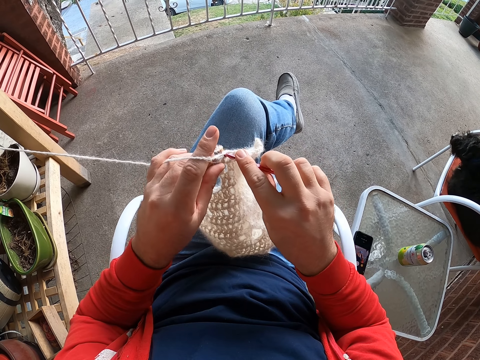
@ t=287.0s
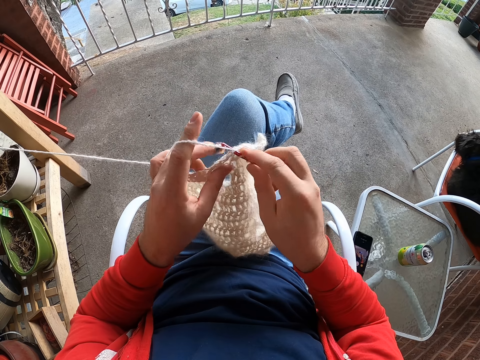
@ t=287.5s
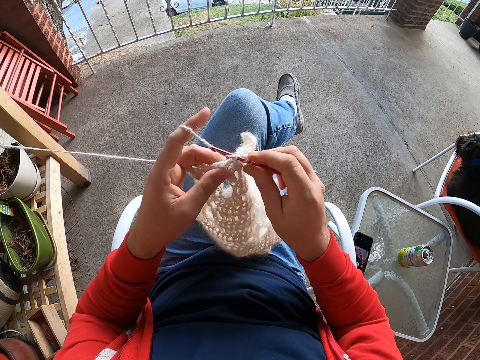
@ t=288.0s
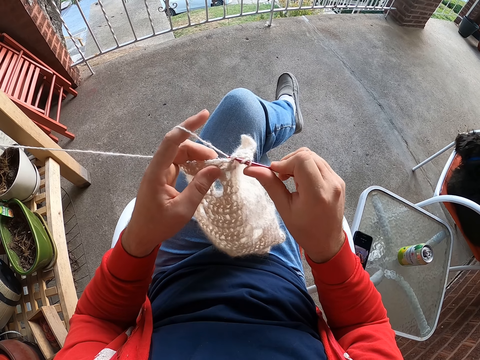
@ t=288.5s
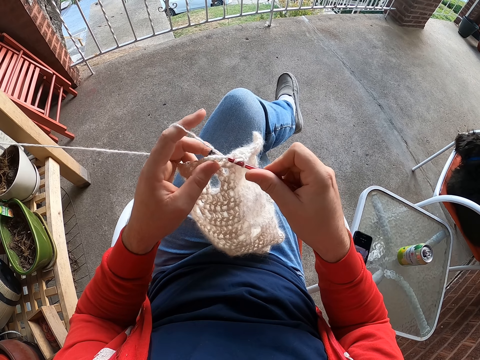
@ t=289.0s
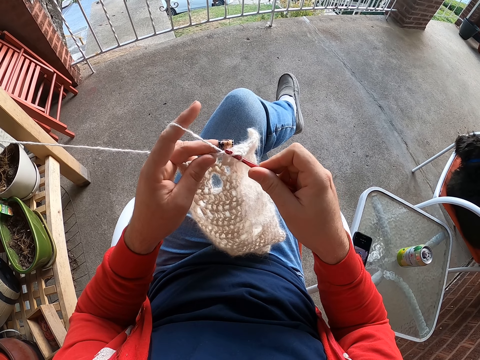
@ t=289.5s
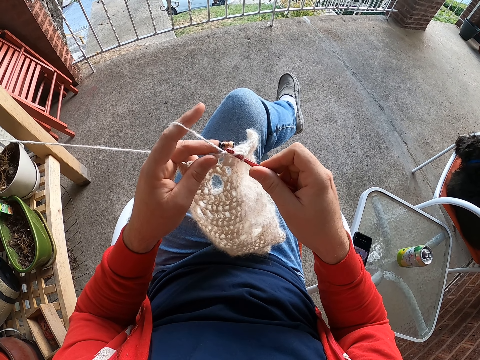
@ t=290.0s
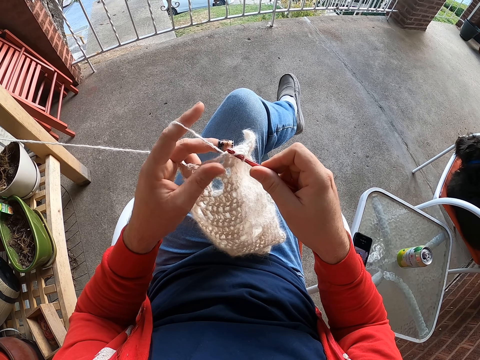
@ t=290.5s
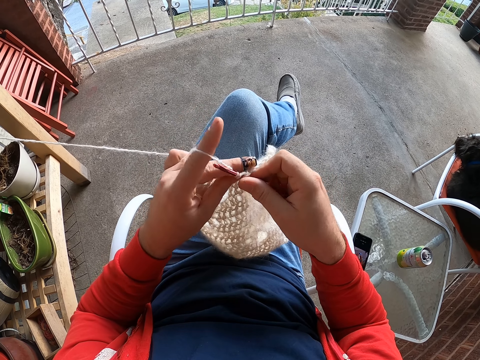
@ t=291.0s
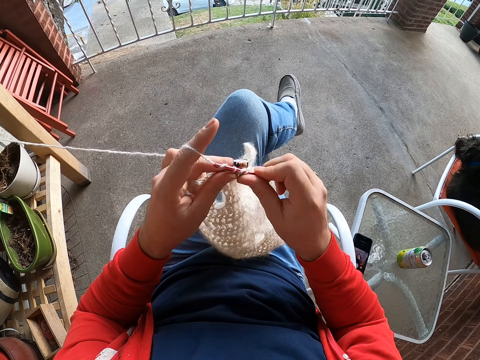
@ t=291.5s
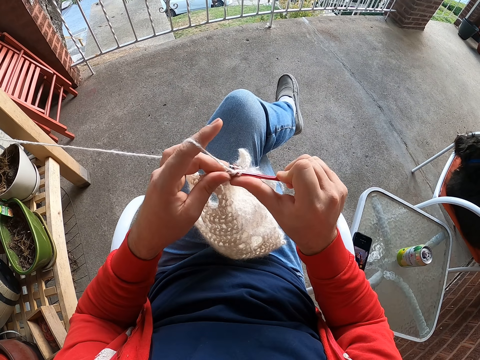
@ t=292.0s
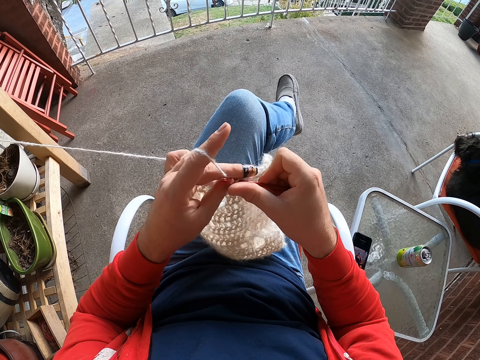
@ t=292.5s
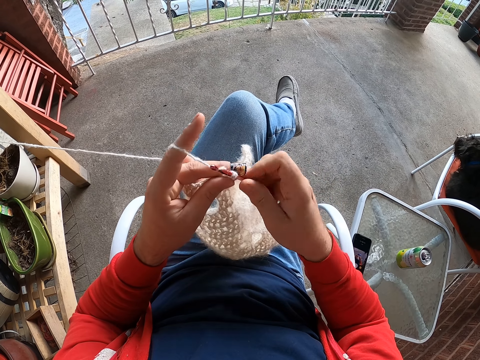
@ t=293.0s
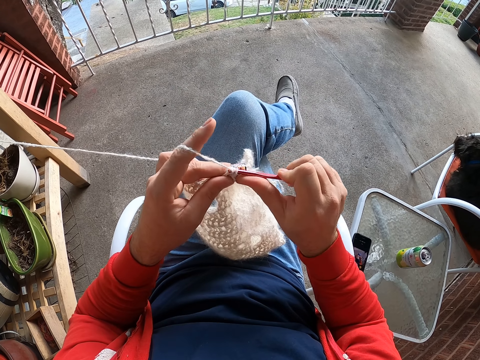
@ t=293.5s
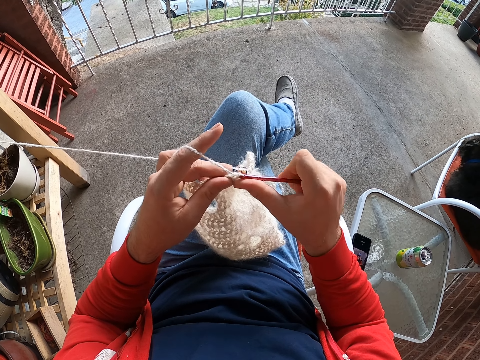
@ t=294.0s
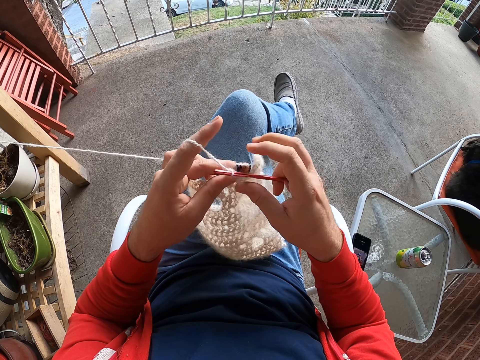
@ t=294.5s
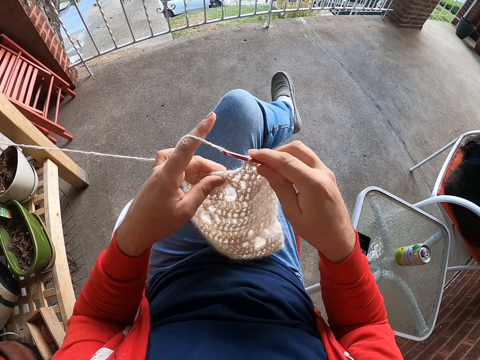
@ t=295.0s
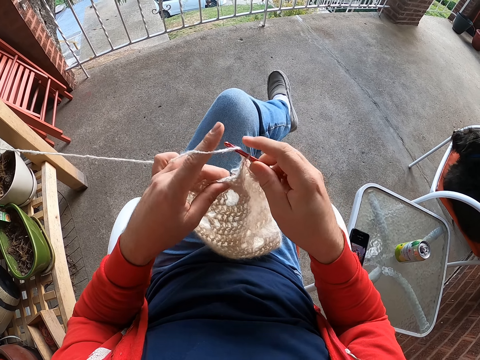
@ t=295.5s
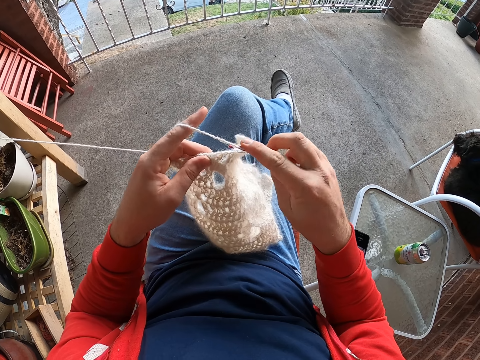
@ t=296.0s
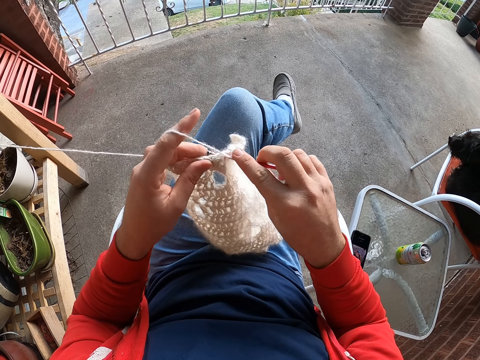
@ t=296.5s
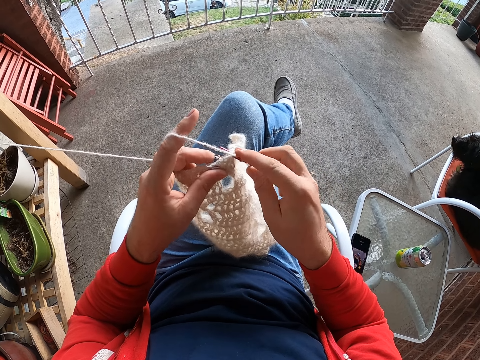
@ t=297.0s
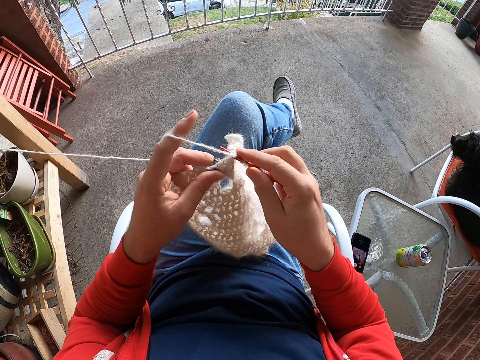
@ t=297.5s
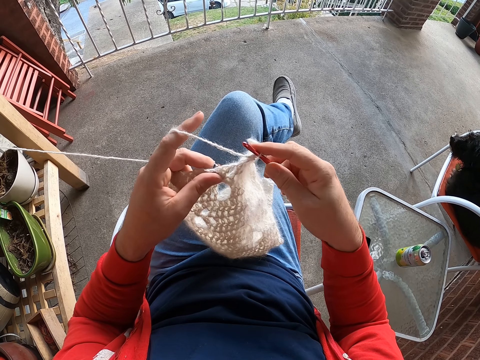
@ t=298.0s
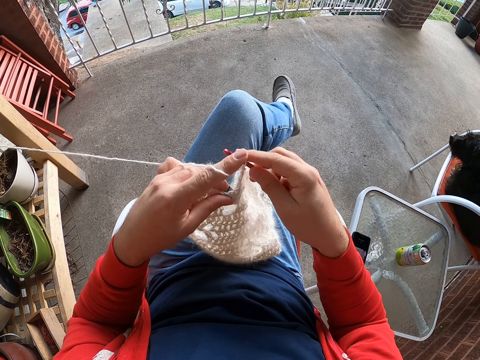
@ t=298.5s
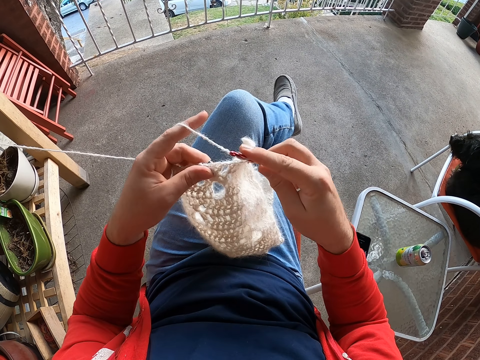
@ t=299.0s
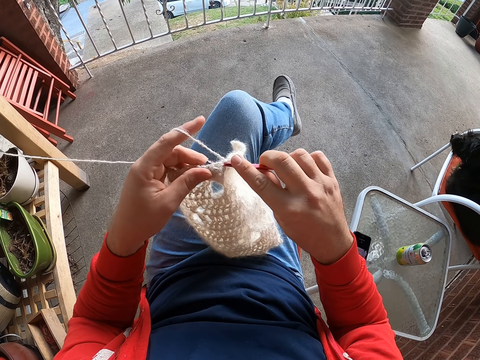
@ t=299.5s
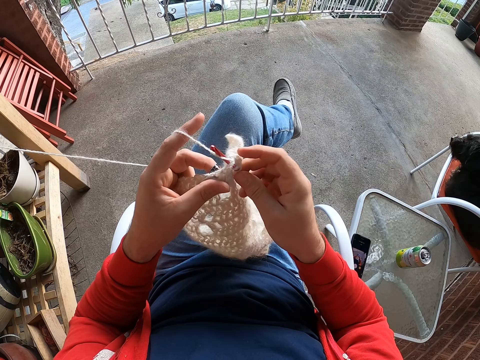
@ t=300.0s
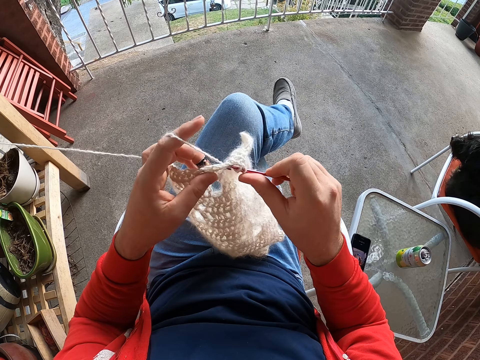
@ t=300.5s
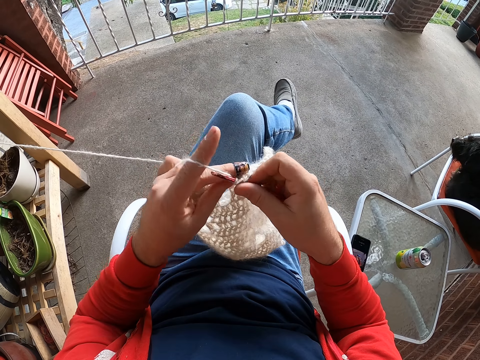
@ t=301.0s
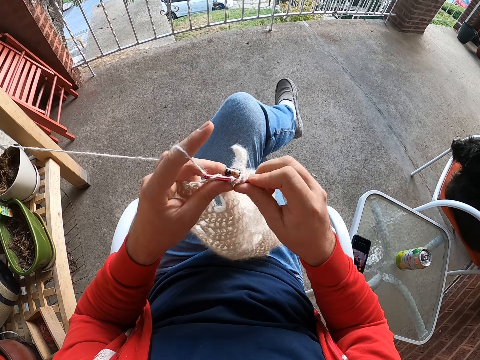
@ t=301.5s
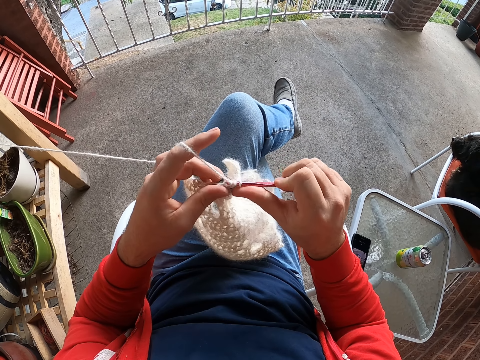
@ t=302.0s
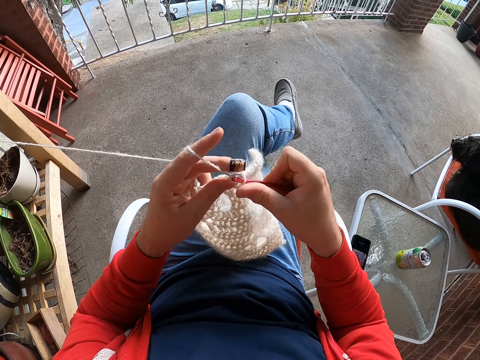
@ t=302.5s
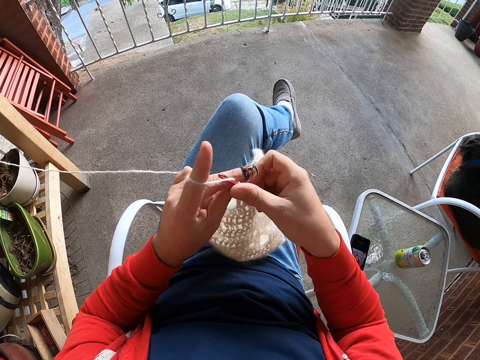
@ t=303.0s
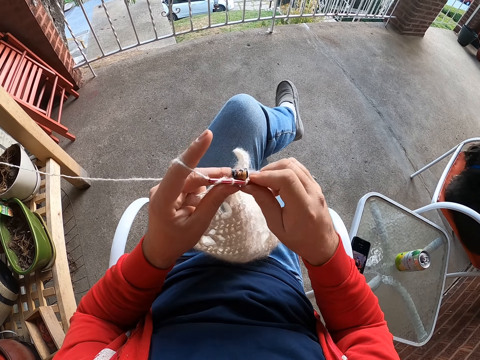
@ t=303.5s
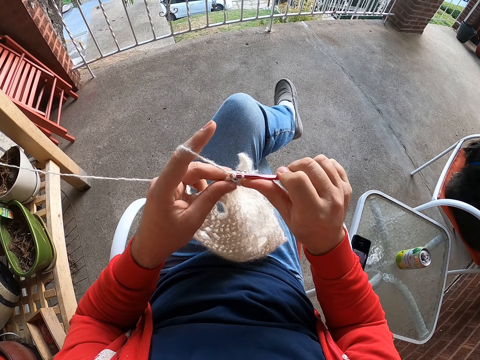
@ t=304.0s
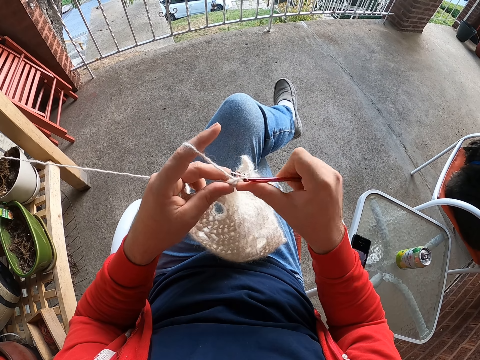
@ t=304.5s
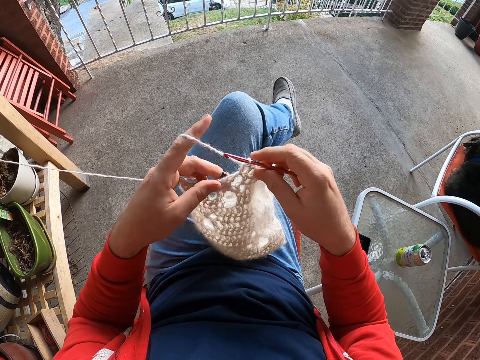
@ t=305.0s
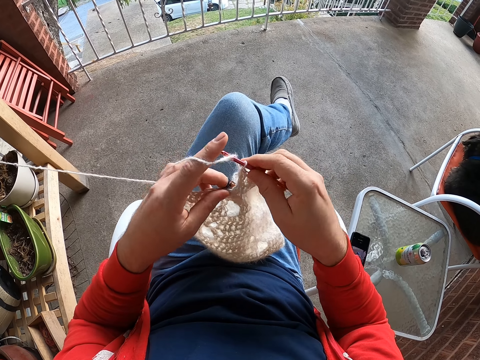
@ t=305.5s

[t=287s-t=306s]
The camera wearer rolls the thread on the crochet. They knit the fabric. They roll the thread on the crochet. They knit the fabric.

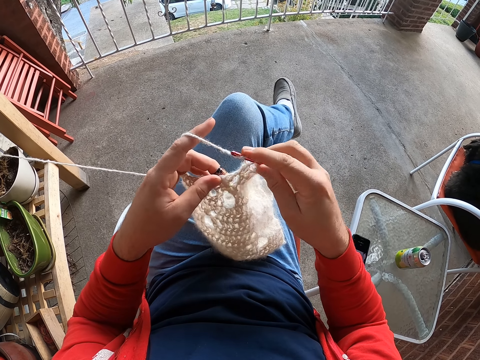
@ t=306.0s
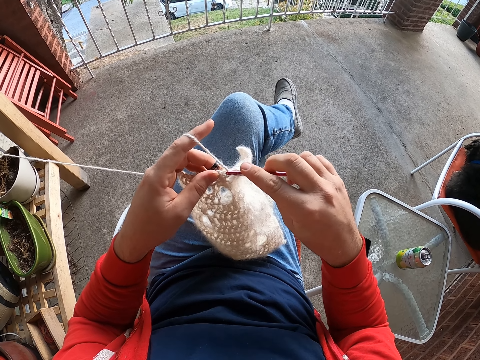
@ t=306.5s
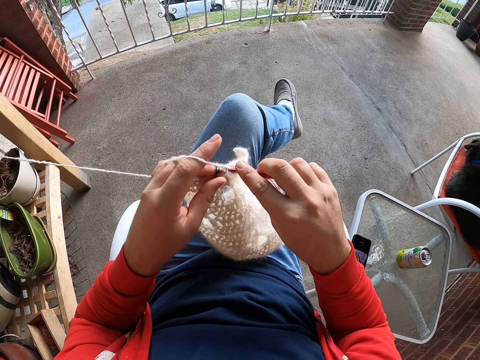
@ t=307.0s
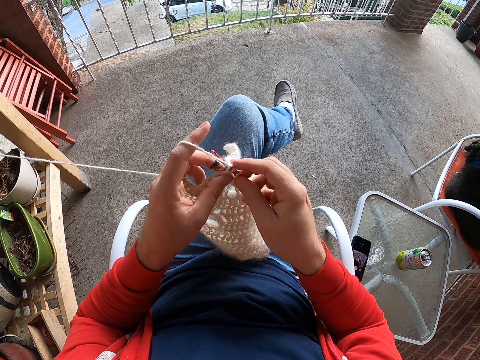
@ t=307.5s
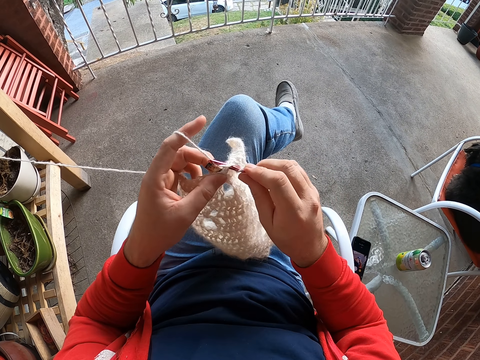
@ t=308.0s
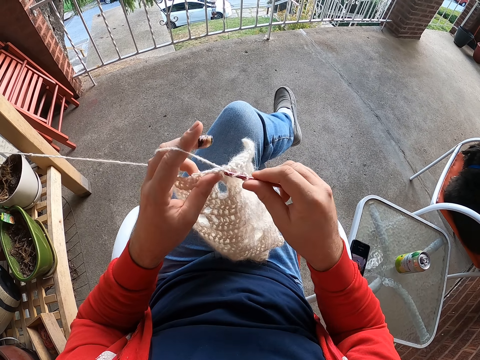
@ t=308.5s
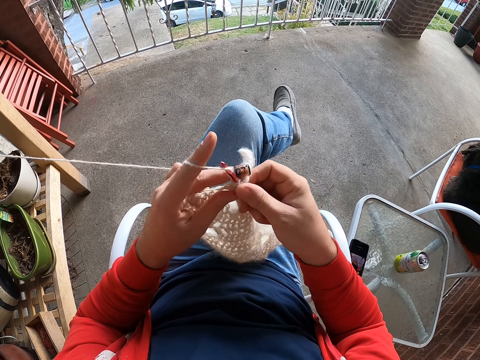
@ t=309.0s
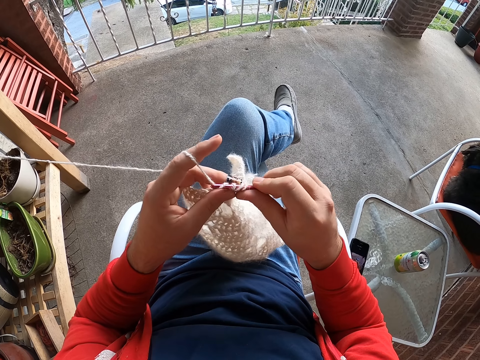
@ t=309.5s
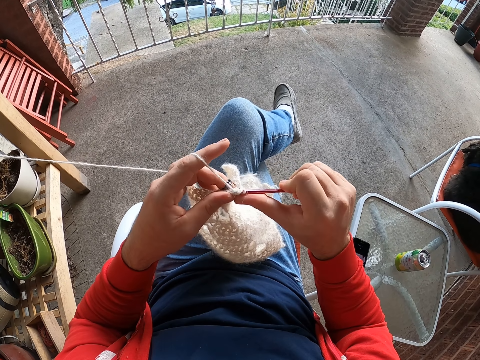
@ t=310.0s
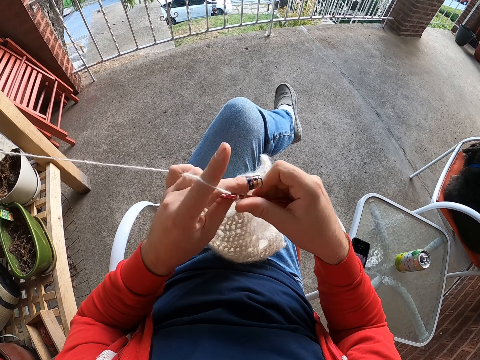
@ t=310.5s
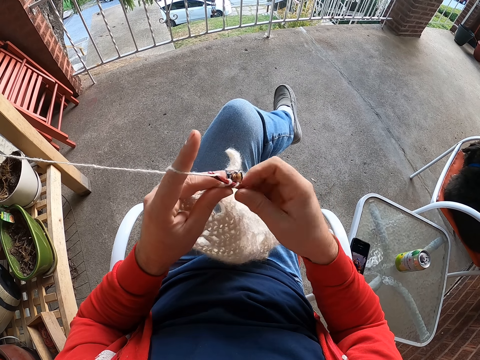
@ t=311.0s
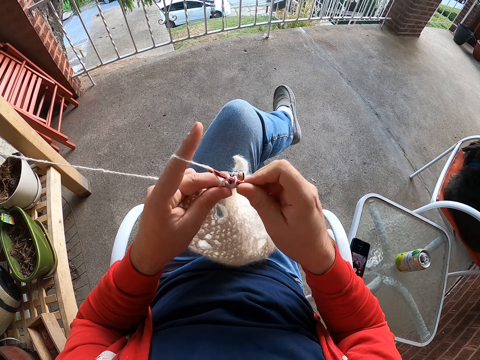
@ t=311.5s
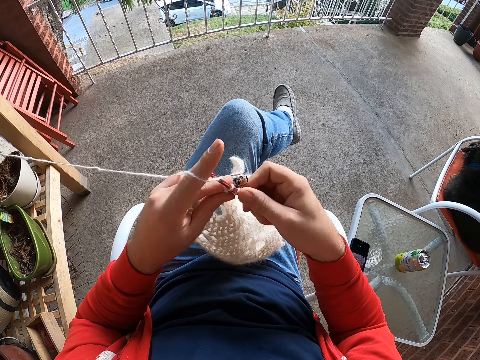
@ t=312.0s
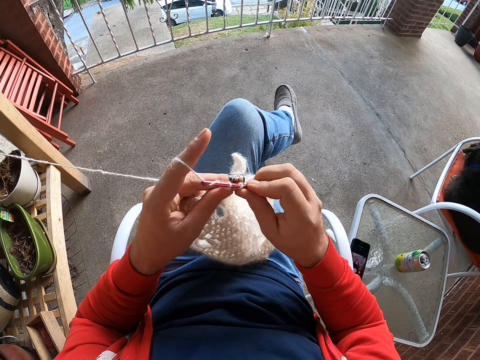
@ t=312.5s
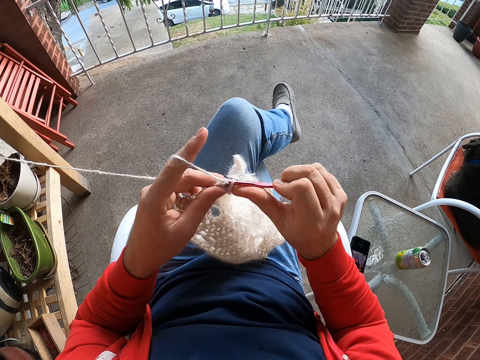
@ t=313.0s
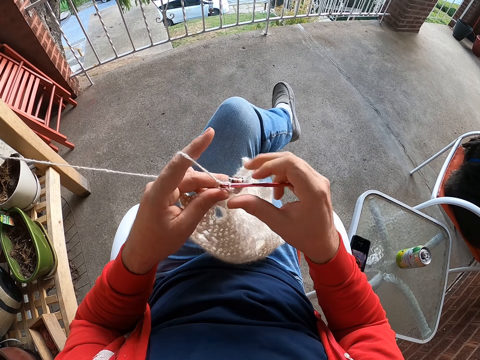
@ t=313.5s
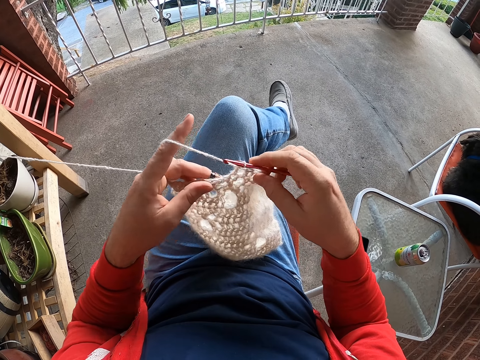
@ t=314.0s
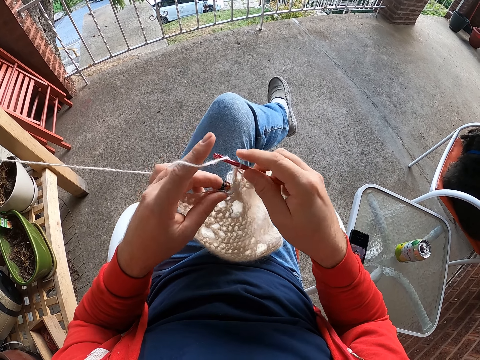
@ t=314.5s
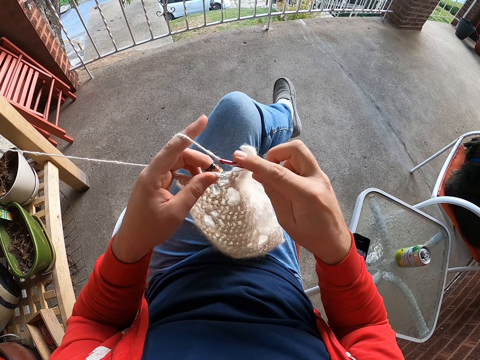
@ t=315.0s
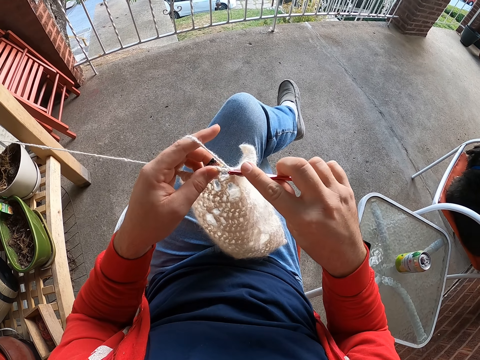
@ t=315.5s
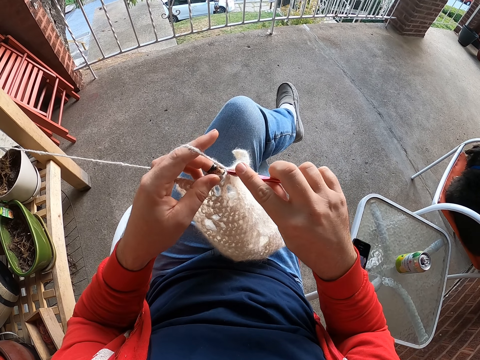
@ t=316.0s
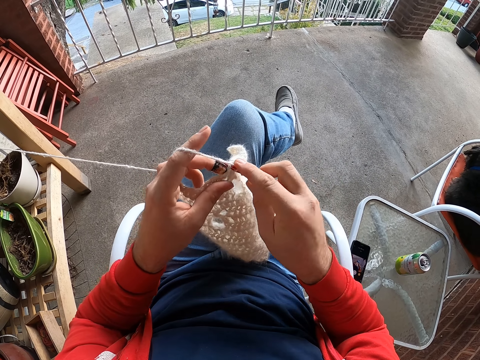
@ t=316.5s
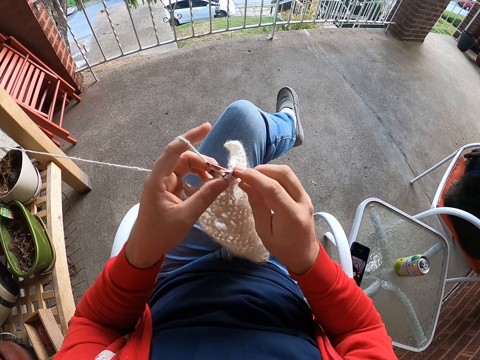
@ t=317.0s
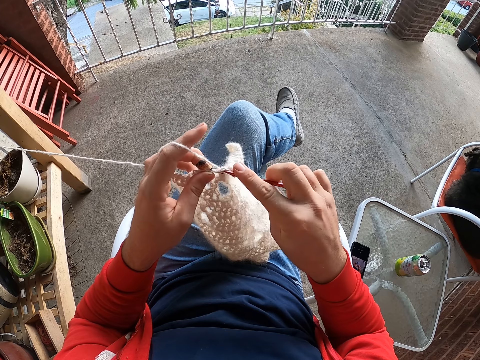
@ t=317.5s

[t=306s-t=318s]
The camera wearer adjusts a fabric. They roll thread on the crochet and knit the fabric.
